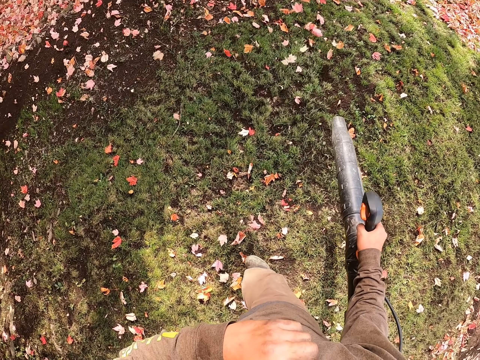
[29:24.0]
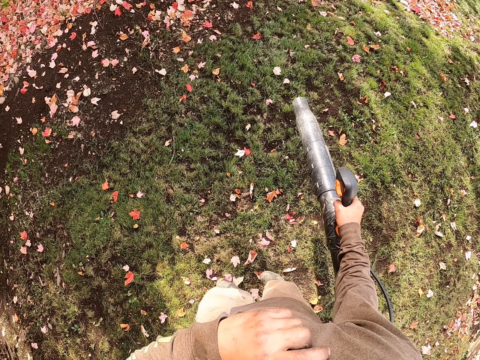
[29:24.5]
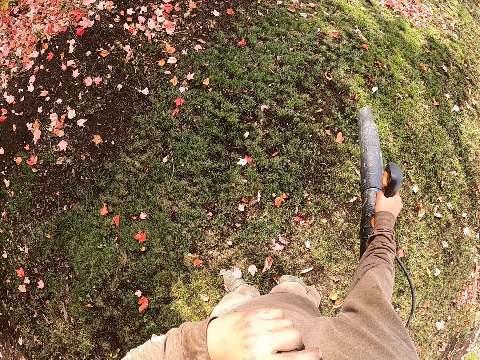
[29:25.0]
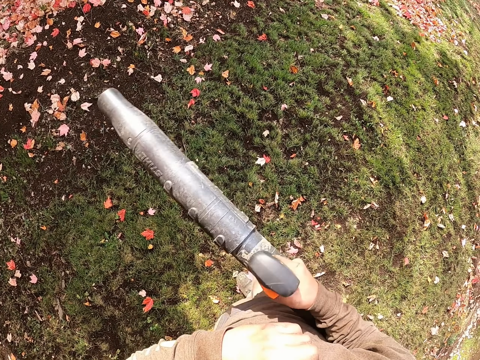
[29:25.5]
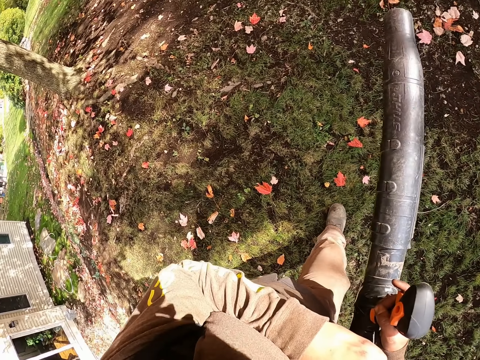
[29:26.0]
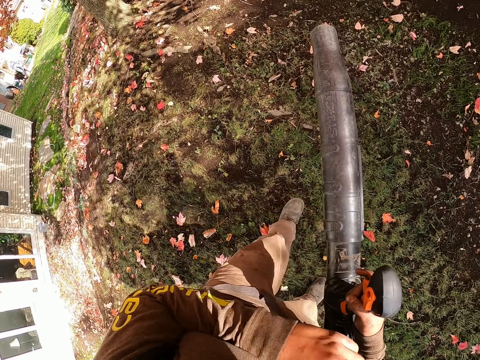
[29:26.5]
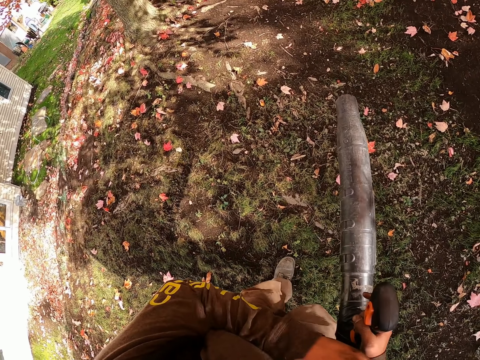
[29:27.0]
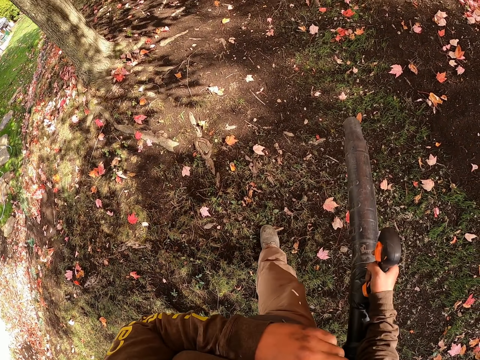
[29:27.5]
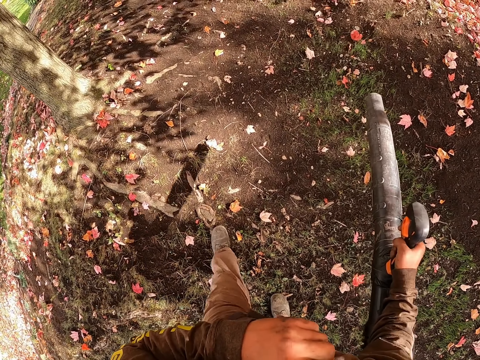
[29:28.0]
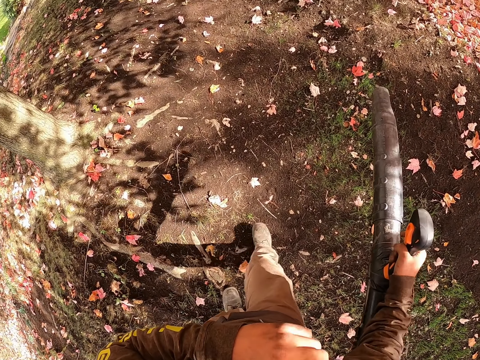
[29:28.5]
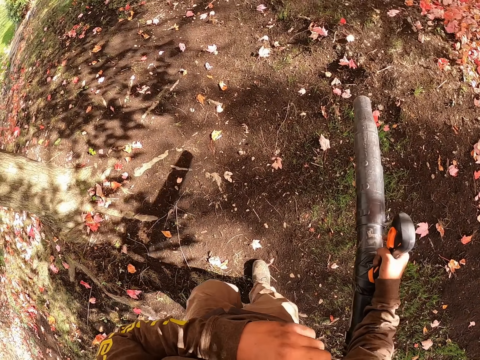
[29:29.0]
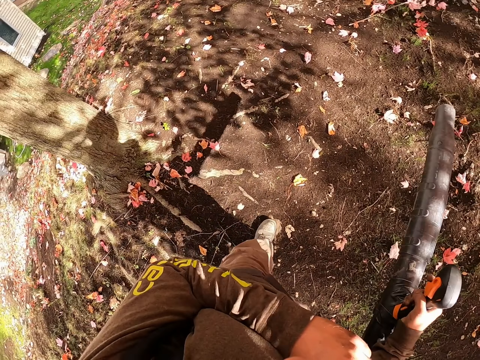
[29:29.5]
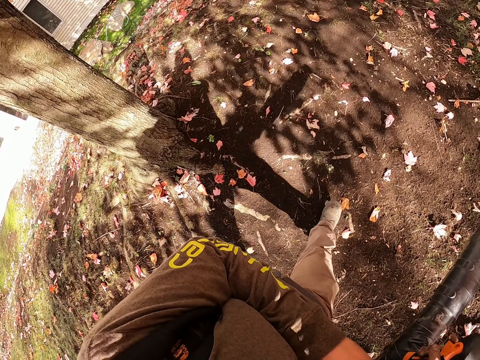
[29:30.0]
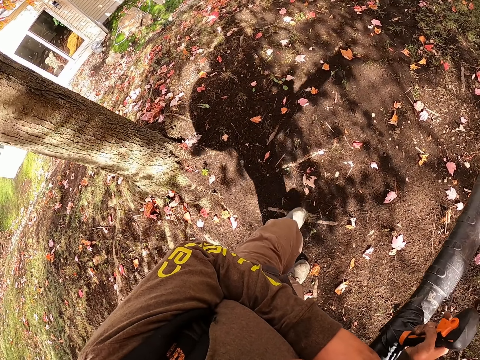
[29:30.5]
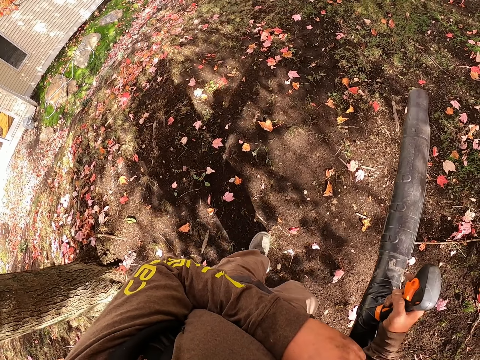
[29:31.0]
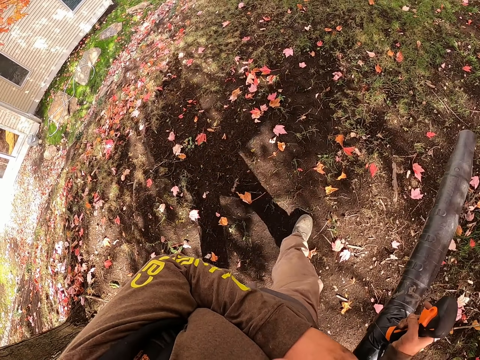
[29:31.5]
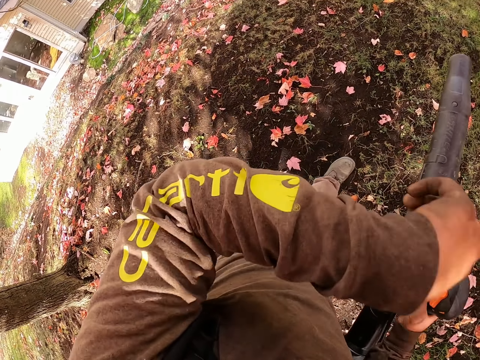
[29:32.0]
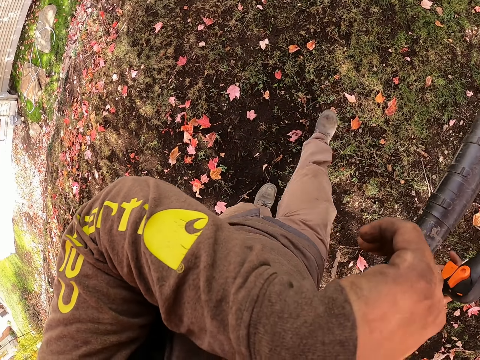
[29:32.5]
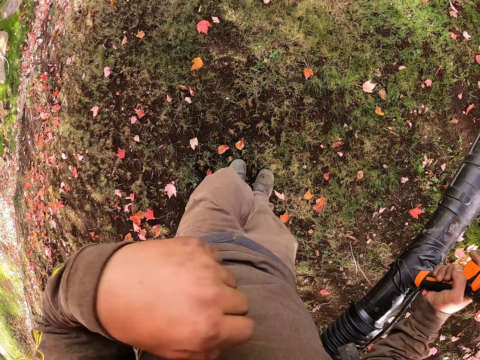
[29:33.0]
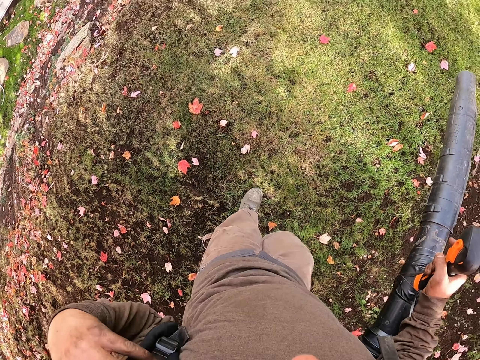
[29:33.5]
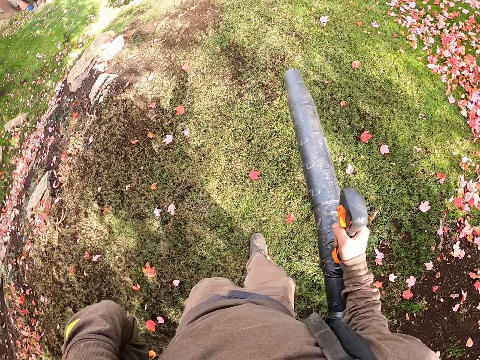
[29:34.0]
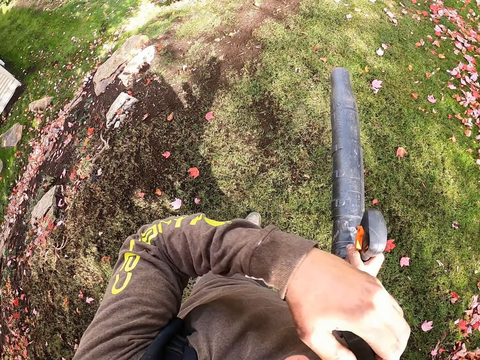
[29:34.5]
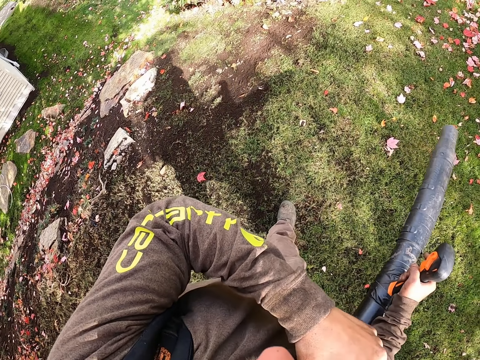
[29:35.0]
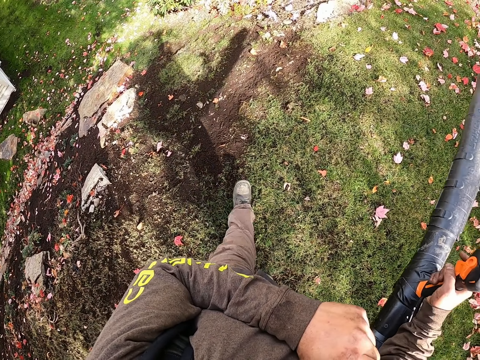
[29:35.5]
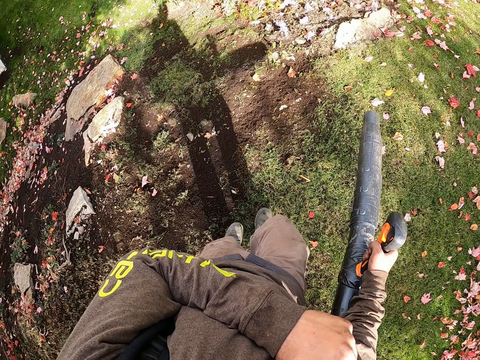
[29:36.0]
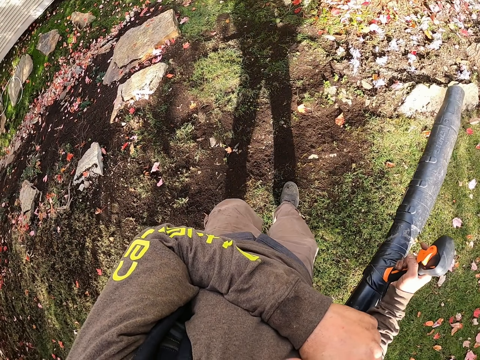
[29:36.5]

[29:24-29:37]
The camera wearer blows the leaves with a leaf blower. They step forward. They blow the leaves with the leaf blower. They lift the leaf blowing suction machine. They walk on the compound. They blow plant leaves with the leaf blowing suction machine. They step forward. They wipe the face with the hand. They walk on the compound. They hold the body.

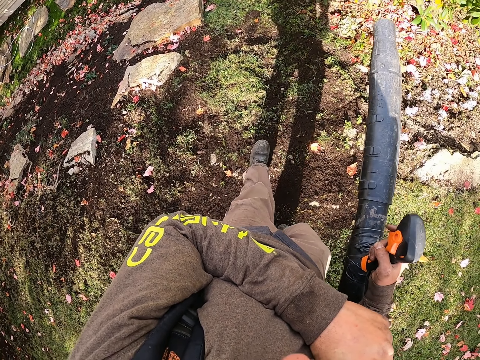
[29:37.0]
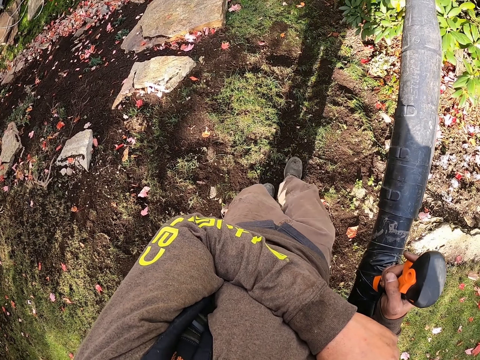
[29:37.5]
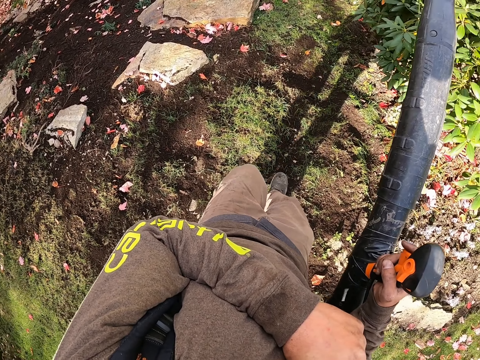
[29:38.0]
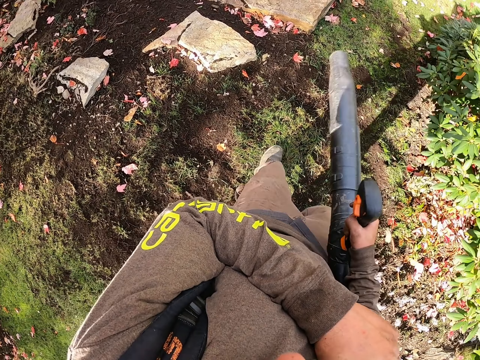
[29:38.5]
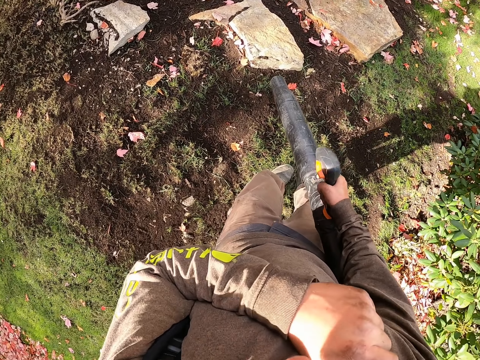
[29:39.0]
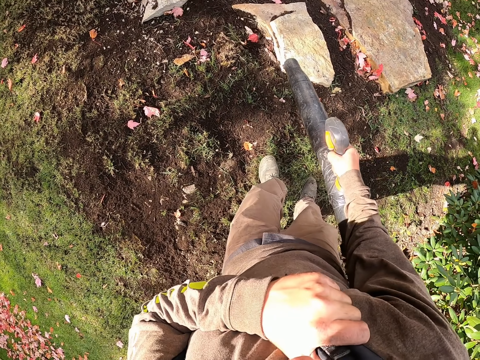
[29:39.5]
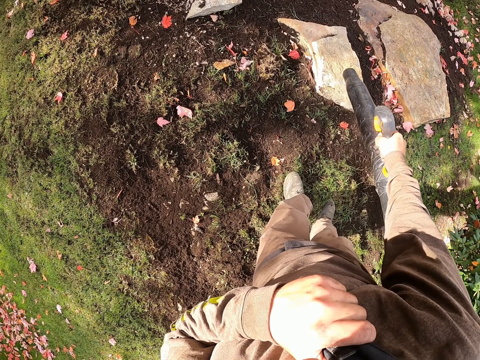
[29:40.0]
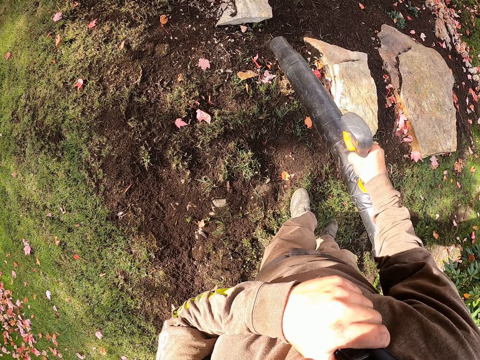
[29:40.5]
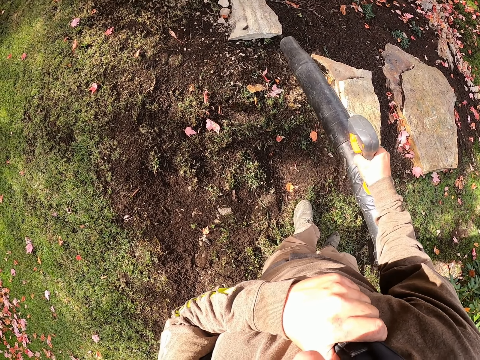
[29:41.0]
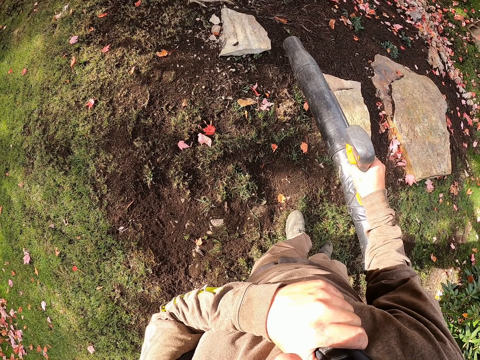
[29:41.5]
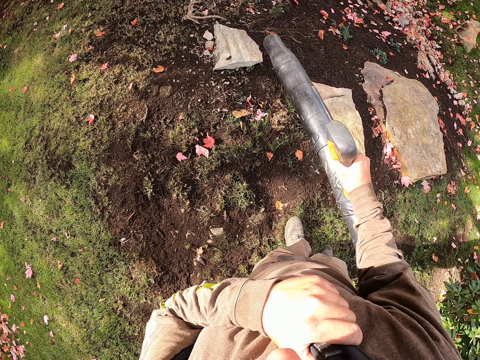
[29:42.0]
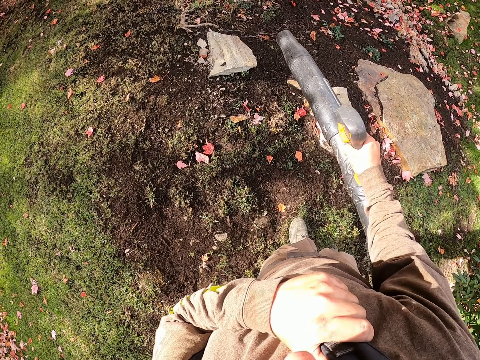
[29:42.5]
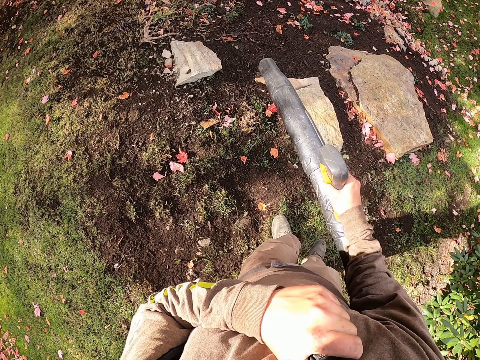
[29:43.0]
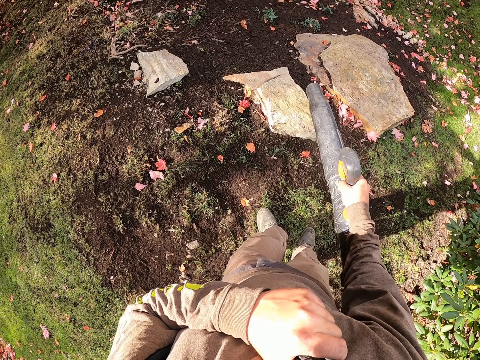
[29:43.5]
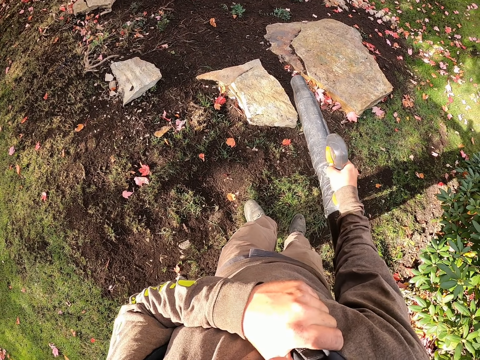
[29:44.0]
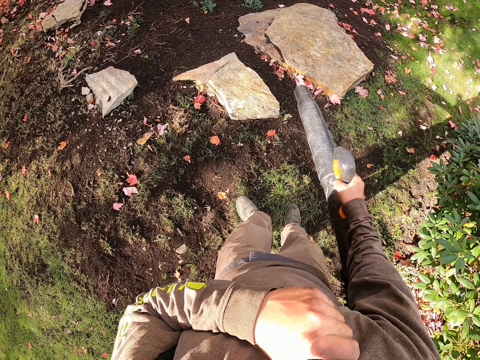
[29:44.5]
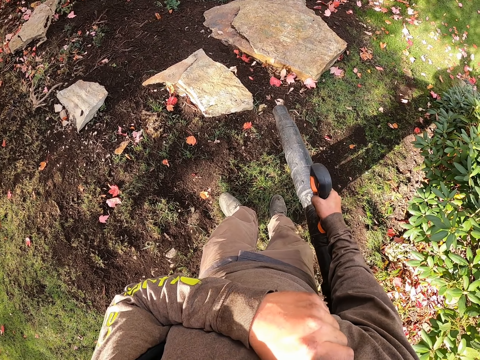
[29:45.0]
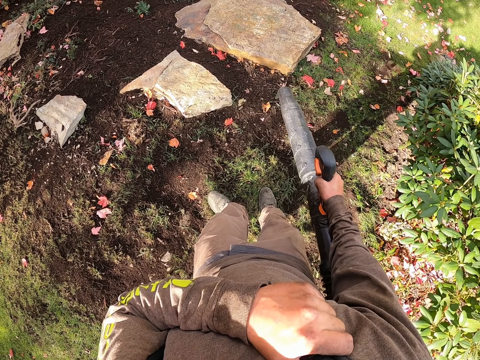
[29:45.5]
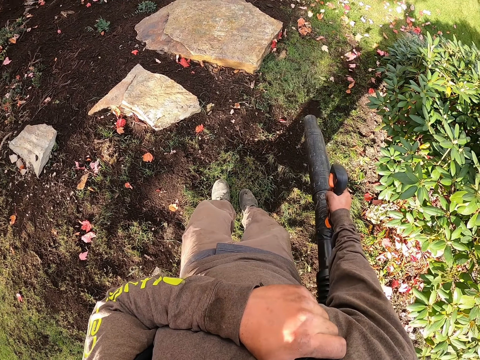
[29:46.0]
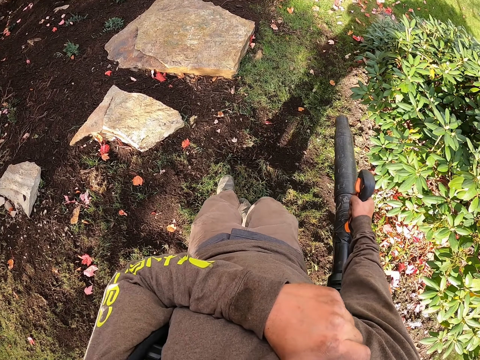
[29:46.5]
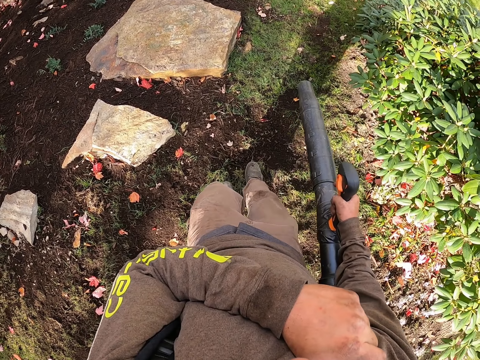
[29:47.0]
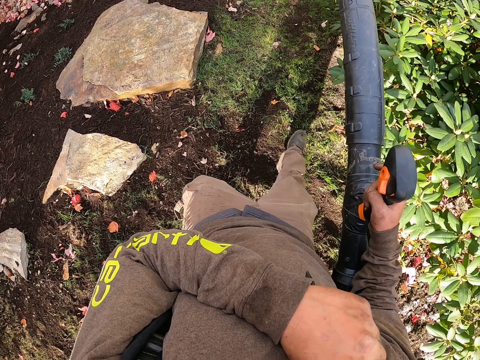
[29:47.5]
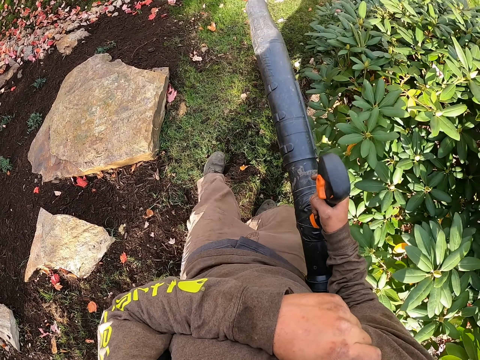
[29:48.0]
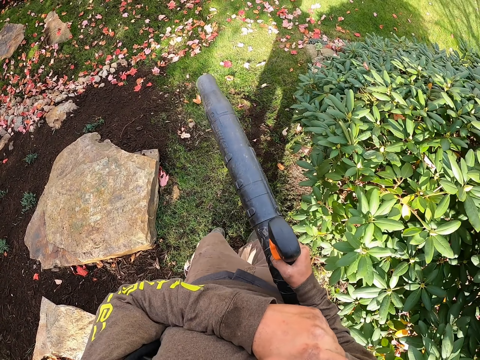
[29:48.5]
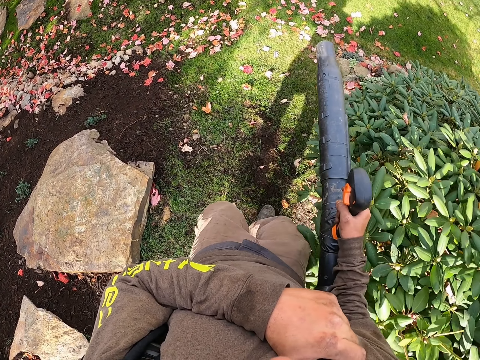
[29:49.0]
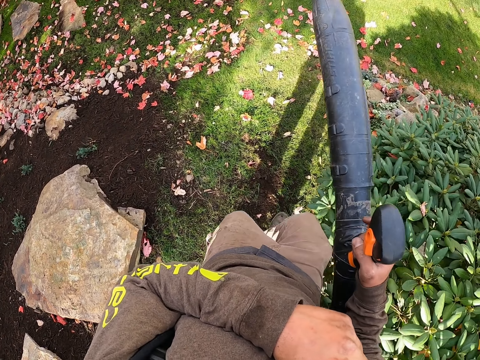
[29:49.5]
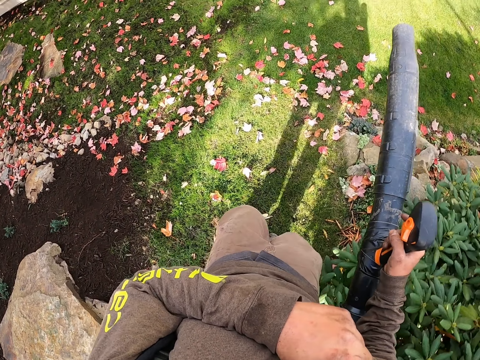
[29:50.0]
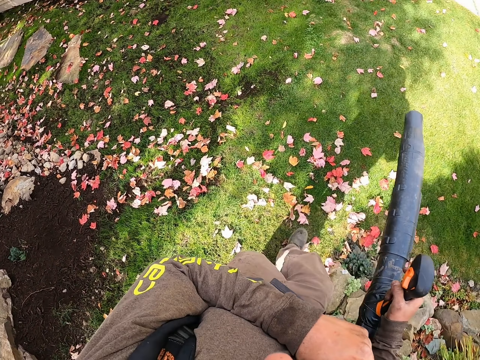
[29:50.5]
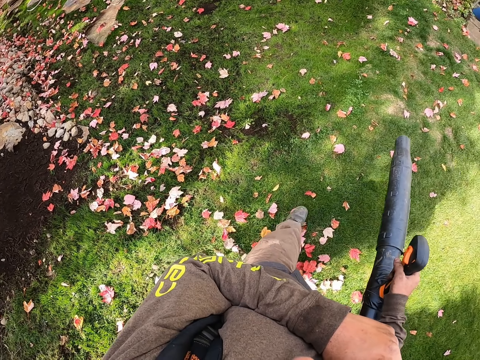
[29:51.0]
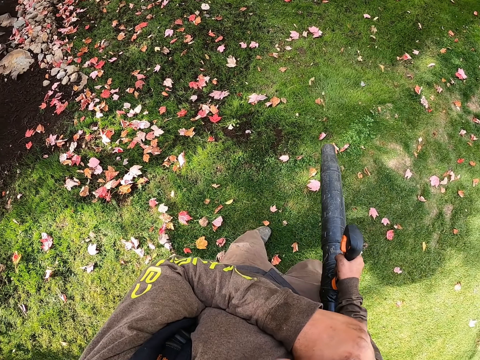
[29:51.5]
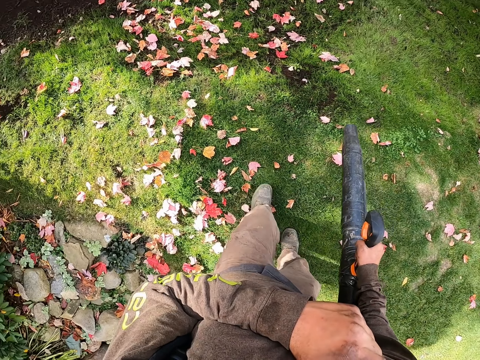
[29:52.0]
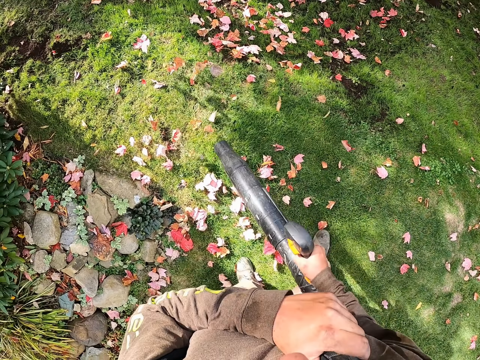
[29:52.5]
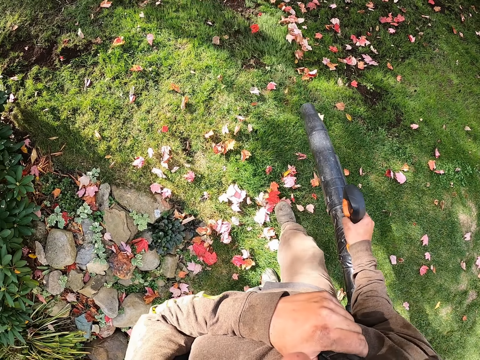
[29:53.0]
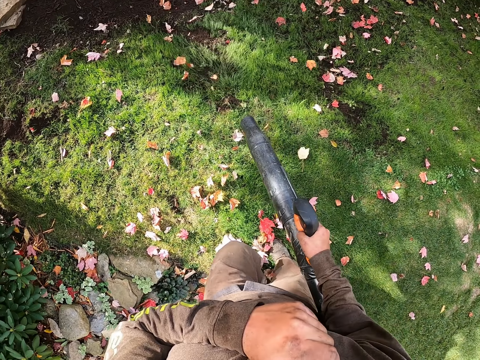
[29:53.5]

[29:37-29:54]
The camera wearer blows the leaves with a leaf blower. They walk on the compound.
